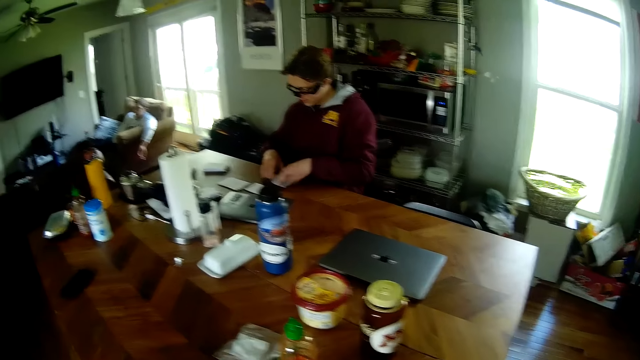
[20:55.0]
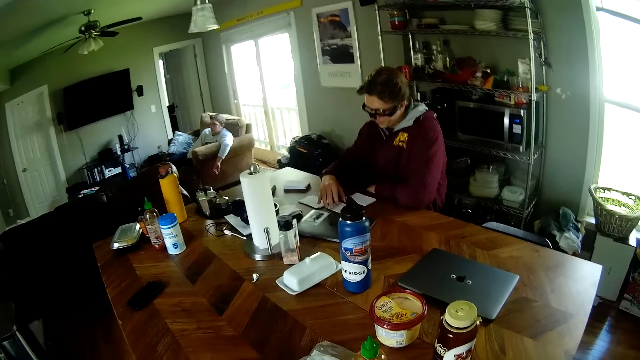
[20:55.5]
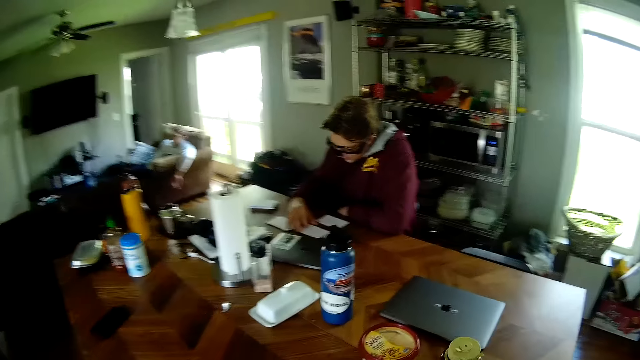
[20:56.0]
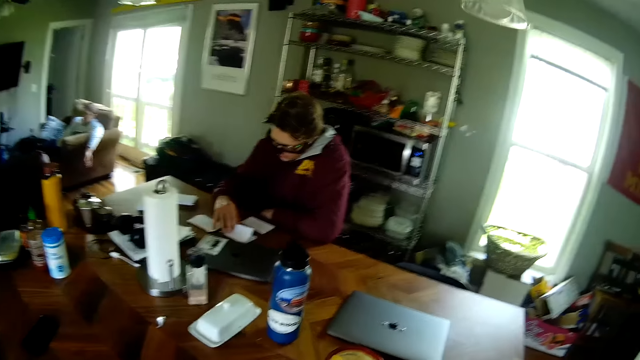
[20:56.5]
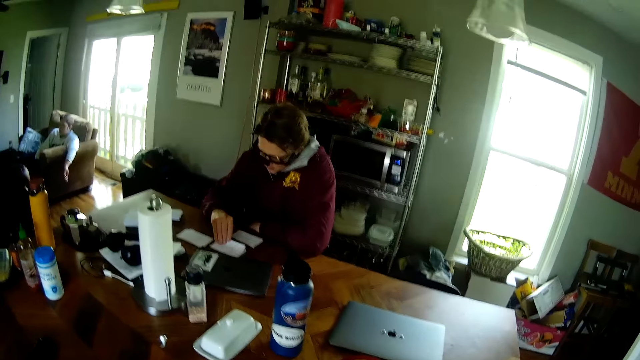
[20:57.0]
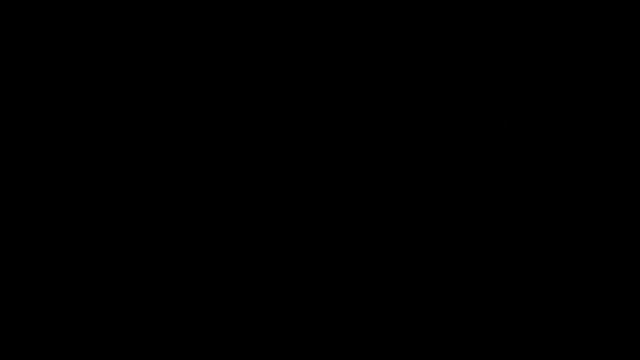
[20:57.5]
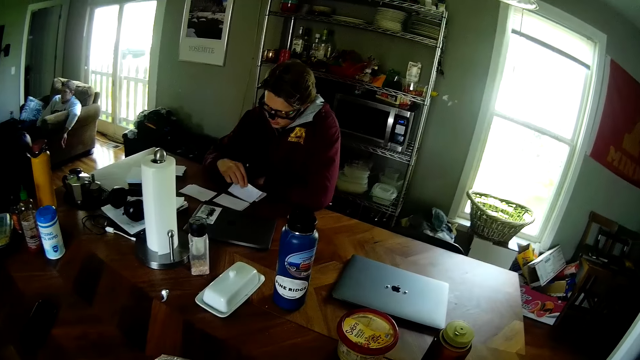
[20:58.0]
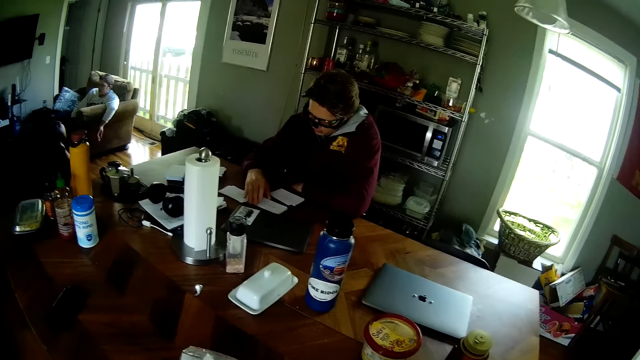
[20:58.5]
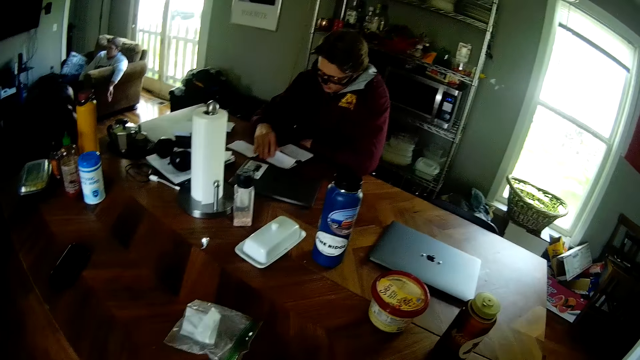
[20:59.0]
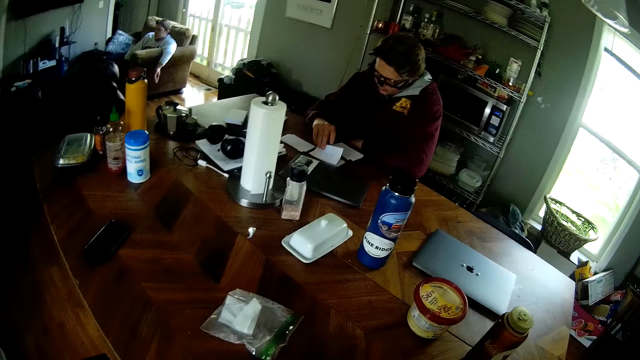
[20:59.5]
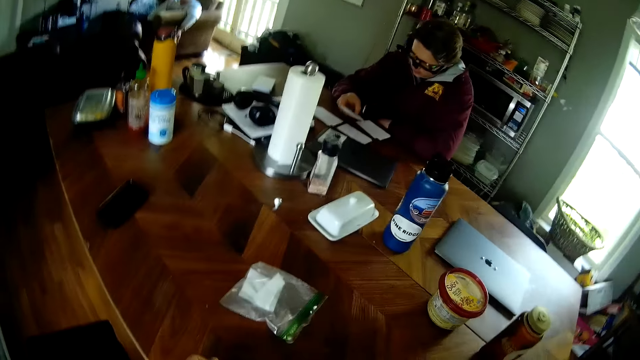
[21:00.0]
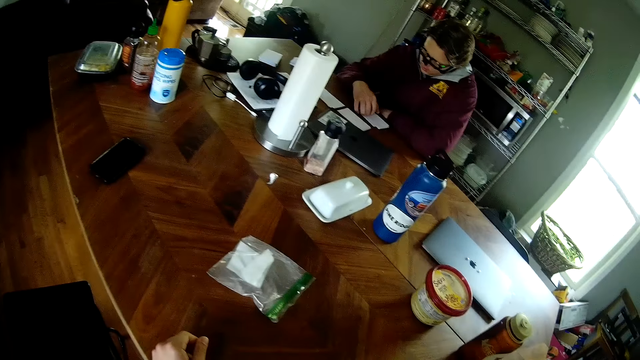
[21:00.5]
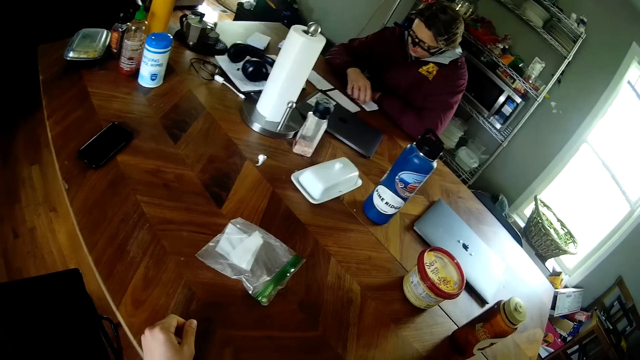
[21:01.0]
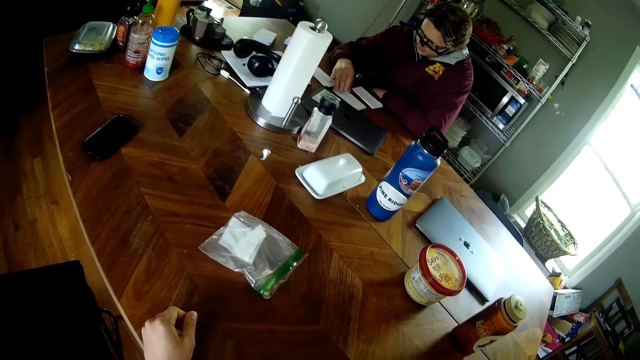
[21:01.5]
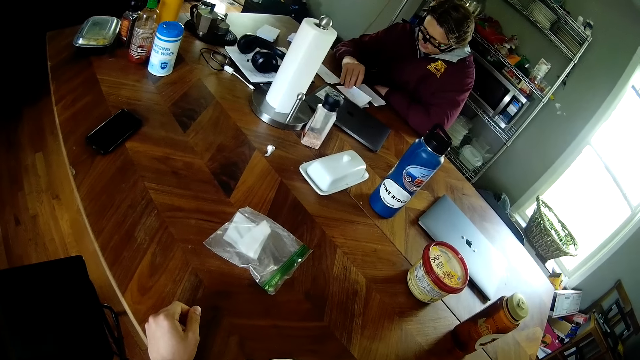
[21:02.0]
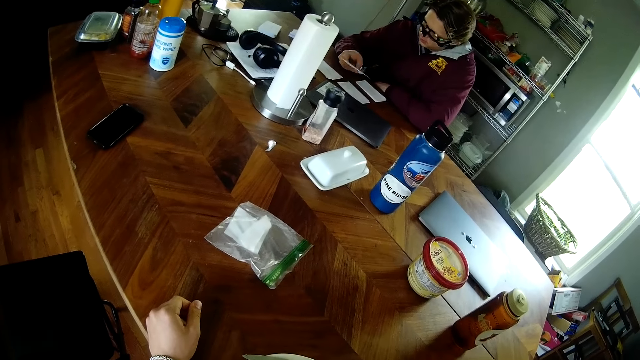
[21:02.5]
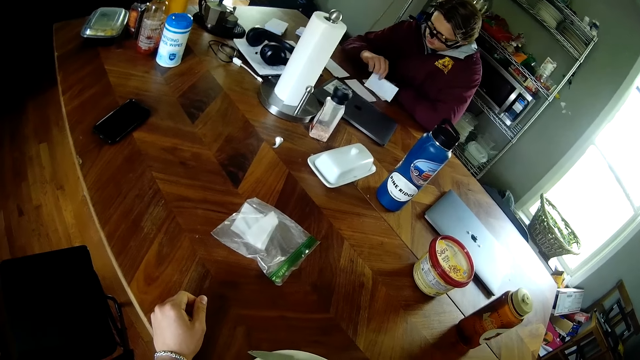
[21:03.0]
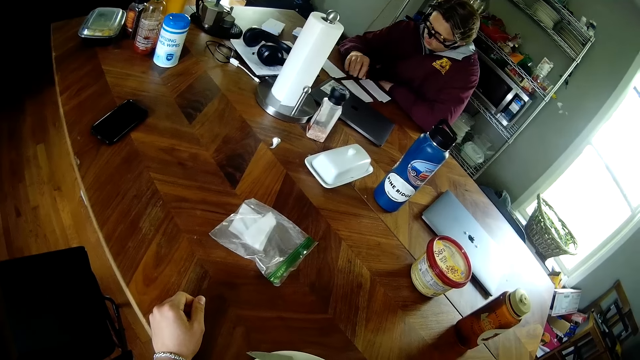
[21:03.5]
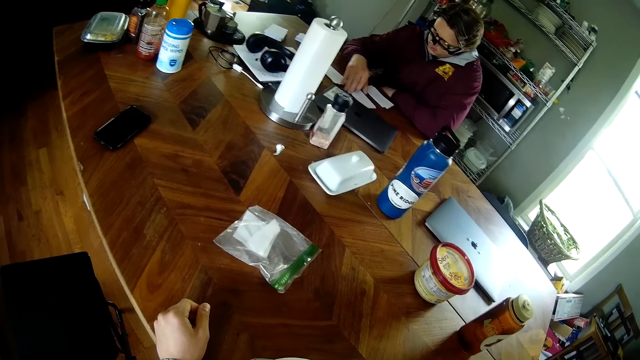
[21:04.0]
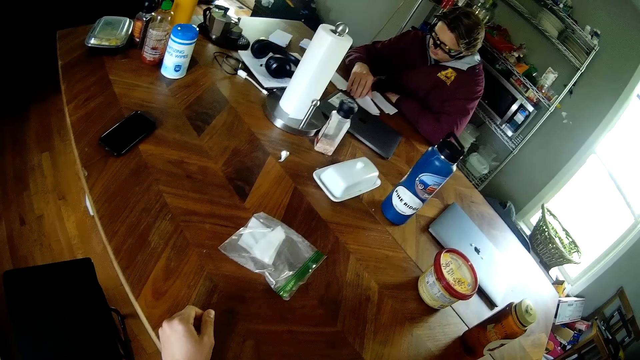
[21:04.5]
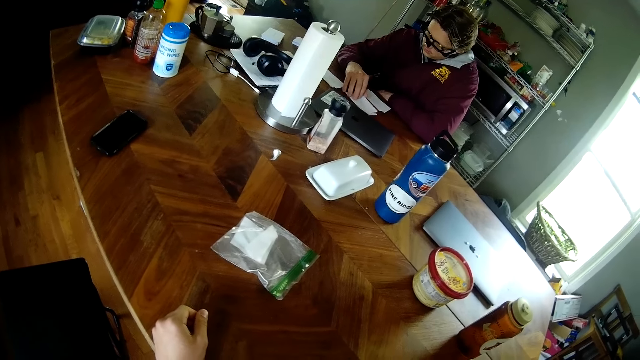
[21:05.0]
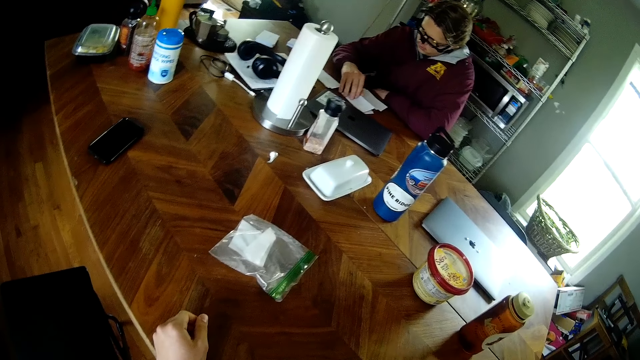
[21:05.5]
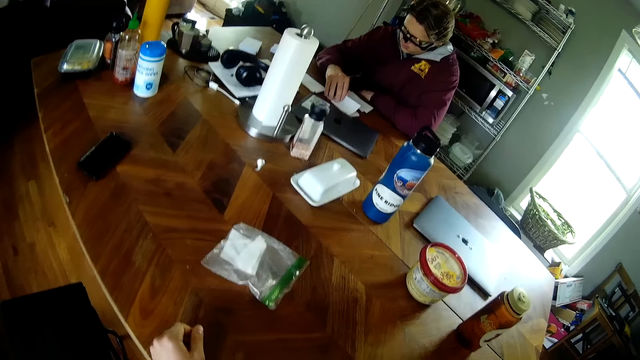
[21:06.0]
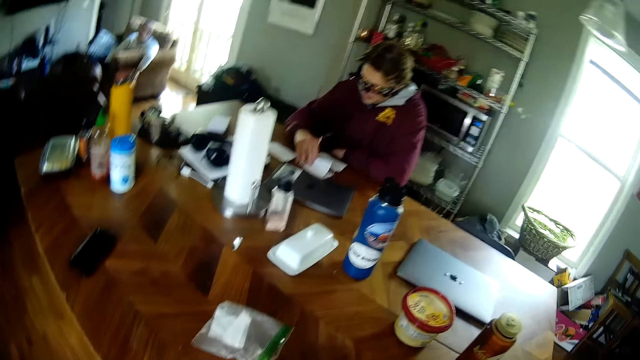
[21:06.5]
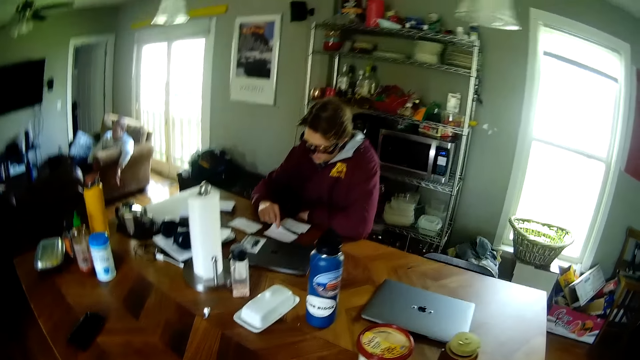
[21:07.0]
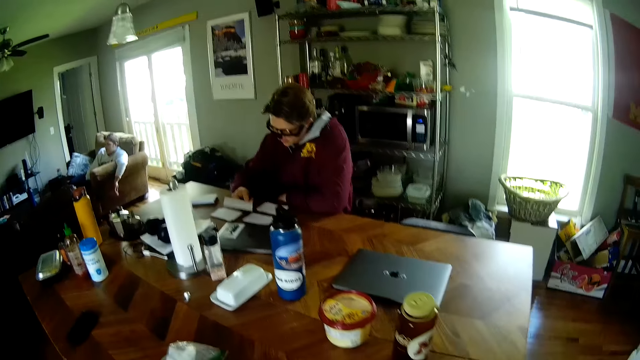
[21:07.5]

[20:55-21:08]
The man picks a card from the first deck of cards on the table with his right hand. The man drops the card on the second deck of cards on the table with his right hand. The man picks a card from the first deck of cards on the table with his right hand. The man drops the card on the second deck of cards on the table with his right hand. The man arranges the second deck of cards on the table with his right hand. The man picks a card from the first deck of cards on the table with his right hand. The man drops the card on the second deck of cards on the table with his right hand. The man picks a card from the first deck of cards on the table with his right hand.

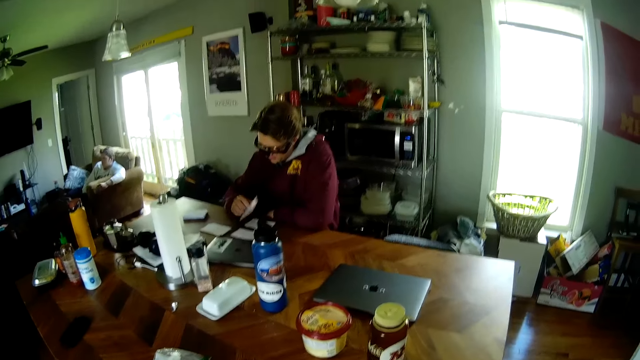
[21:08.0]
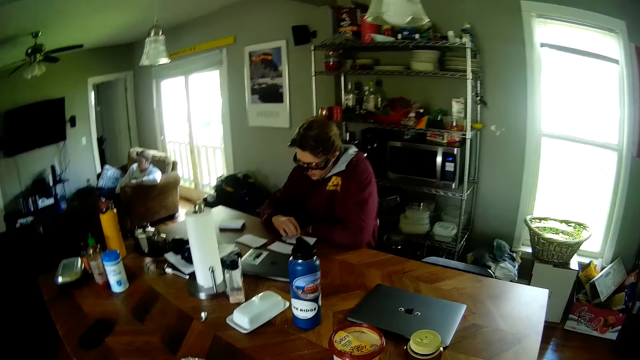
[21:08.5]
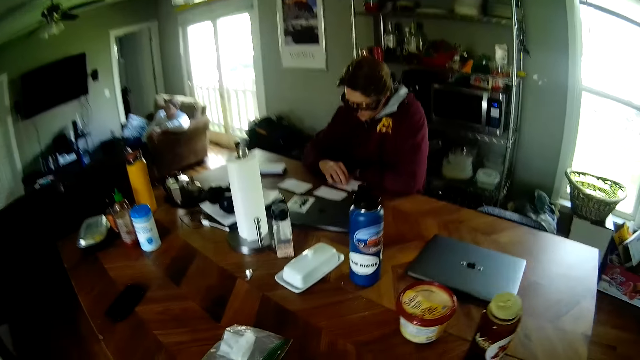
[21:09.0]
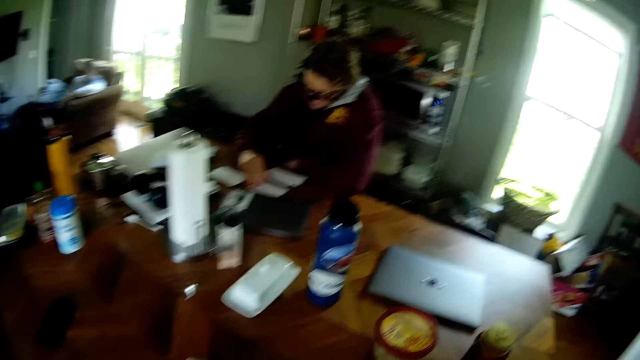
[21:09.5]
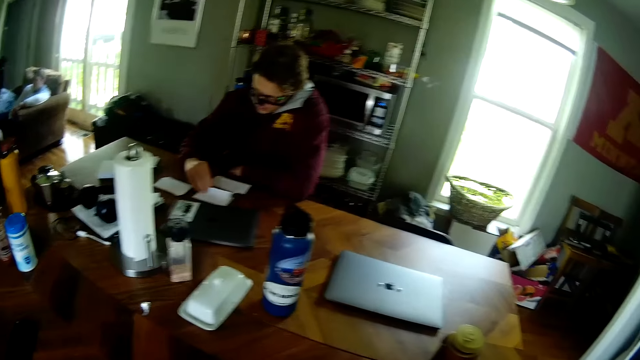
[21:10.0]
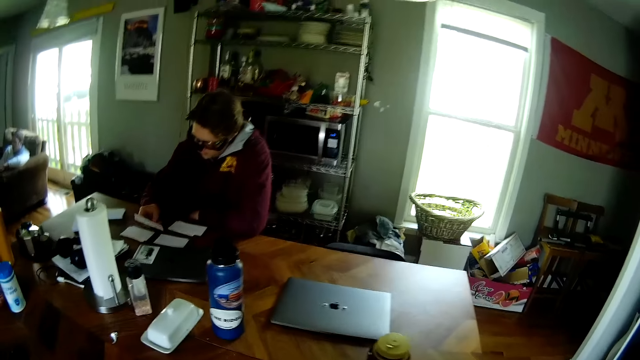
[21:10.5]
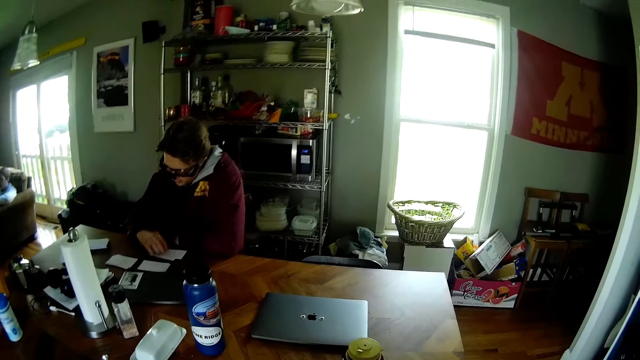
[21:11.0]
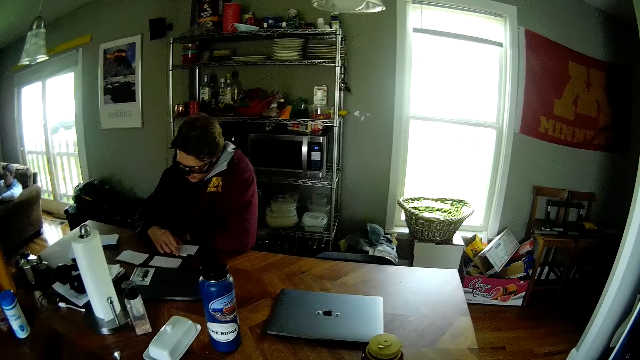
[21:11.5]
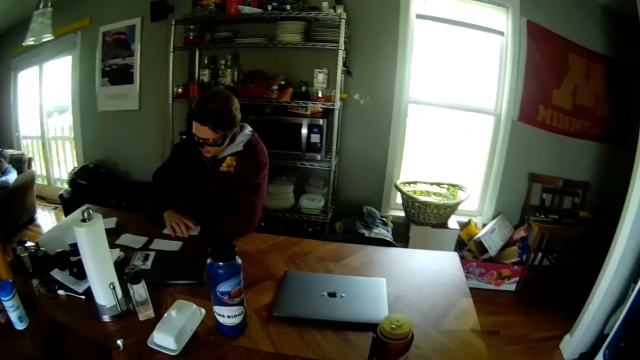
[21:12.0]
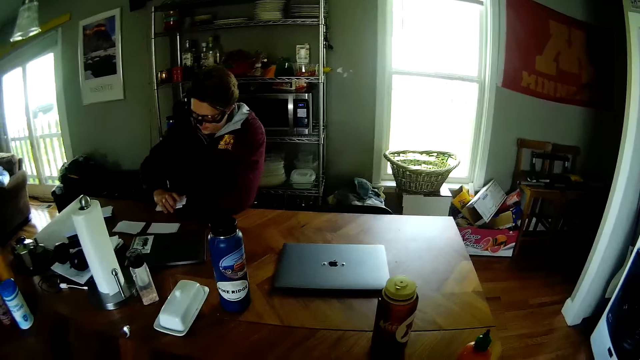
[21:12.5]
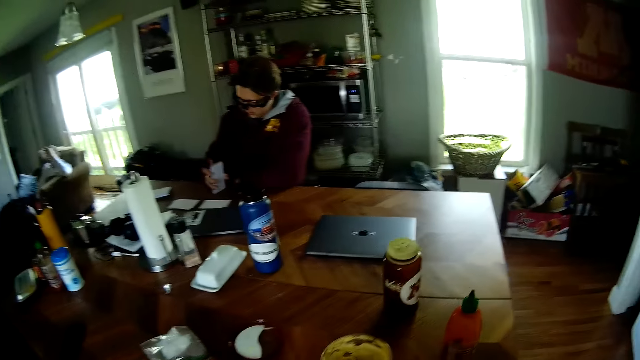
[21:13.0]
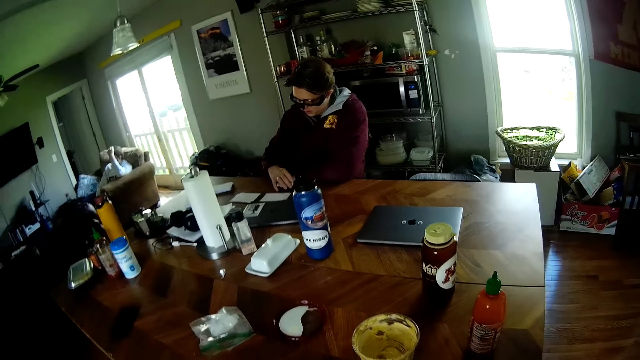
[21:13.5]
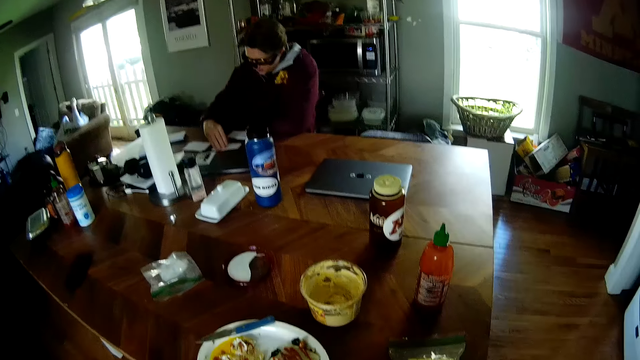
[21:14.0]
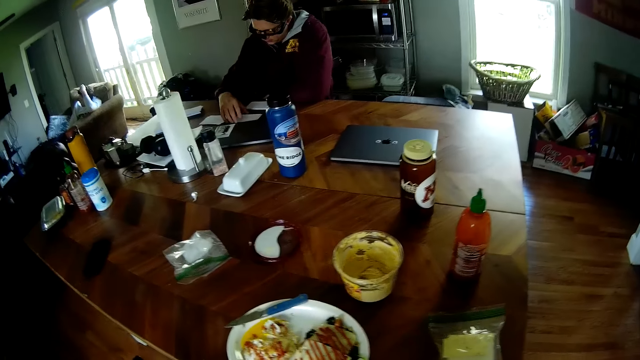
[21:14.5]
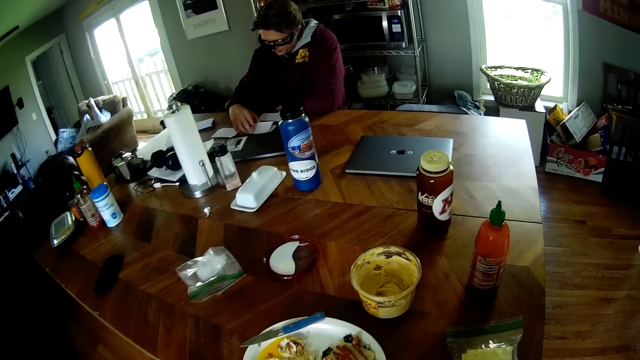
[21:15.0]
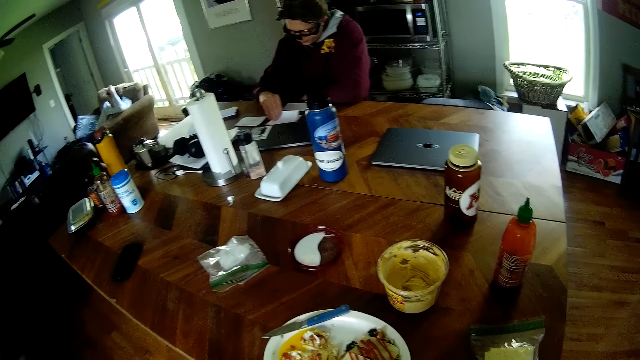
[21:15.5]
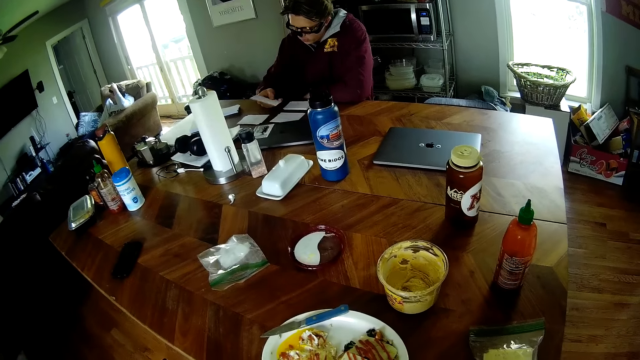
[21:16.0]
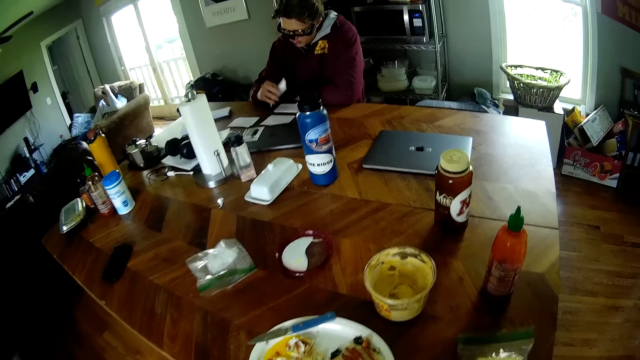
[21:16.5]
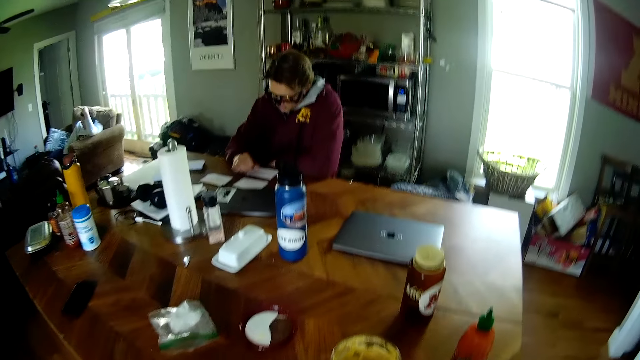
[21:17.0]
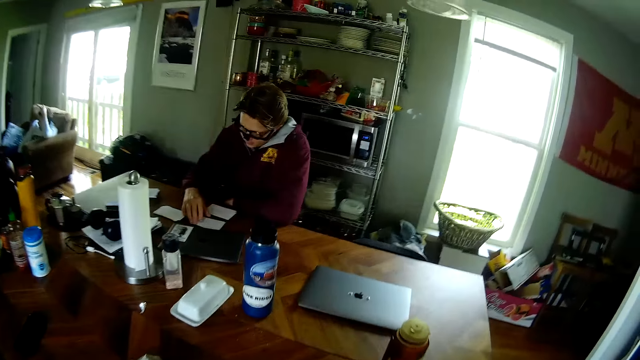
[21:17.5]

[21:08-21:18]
The man drops the card on the second deck of cards on the table with his right hand. The man picks a card from the first deck of cards on the table with his right hand. The man drops the card on the second deck of cards on the table with his right hand. The man arranges the second deck of cards on the table with his right hand. The man drops the second deck of cards on the table with his right hand. The man picks a card from the first deck of cards on the table with his right hand. The man looks at the card in his right hand. The man drops the card on the second deck of cards on the table with his right hand.
